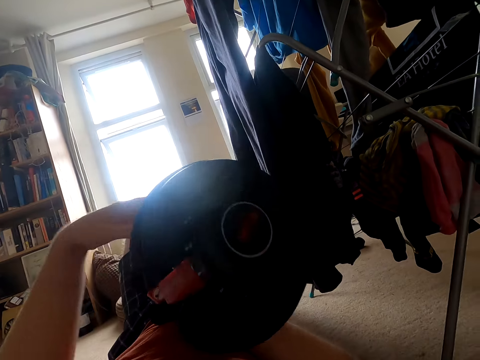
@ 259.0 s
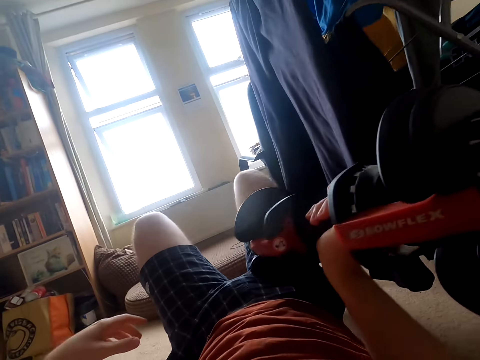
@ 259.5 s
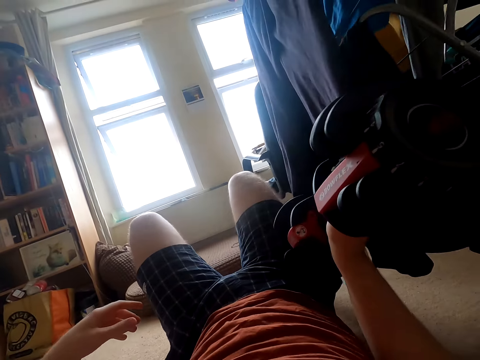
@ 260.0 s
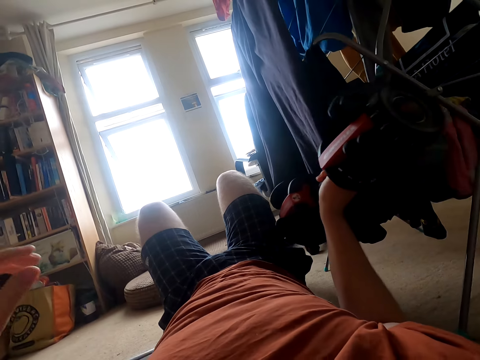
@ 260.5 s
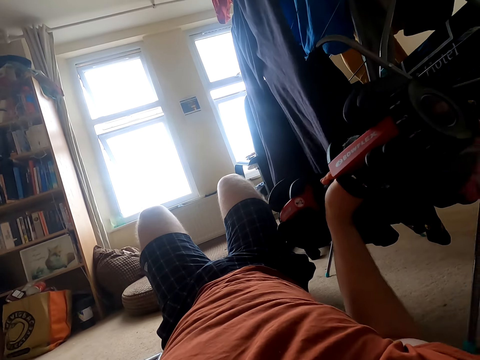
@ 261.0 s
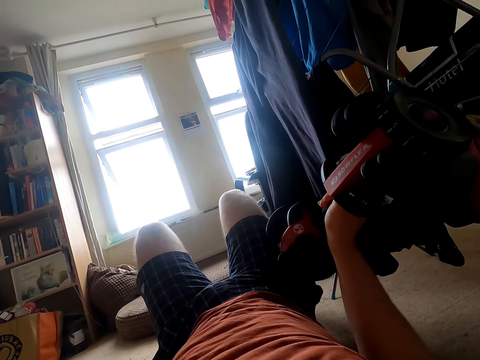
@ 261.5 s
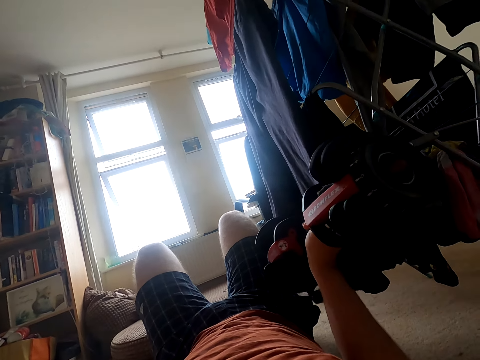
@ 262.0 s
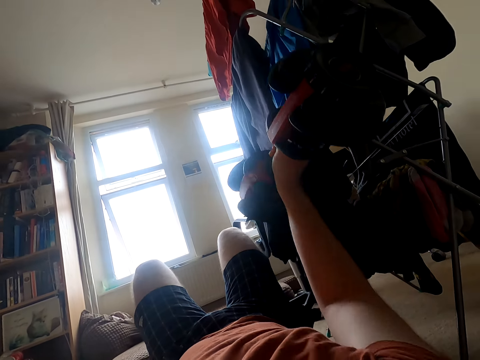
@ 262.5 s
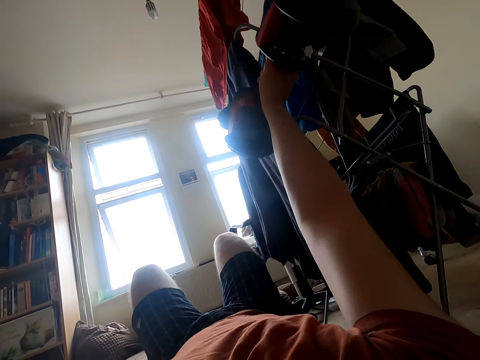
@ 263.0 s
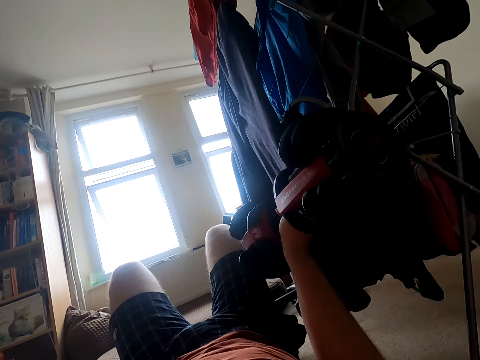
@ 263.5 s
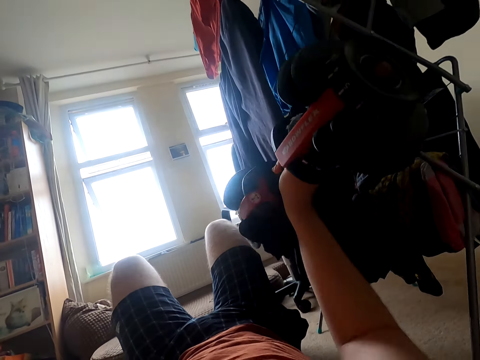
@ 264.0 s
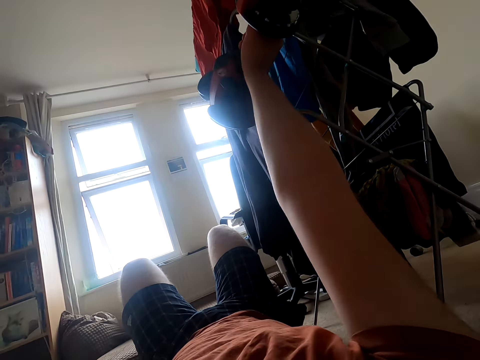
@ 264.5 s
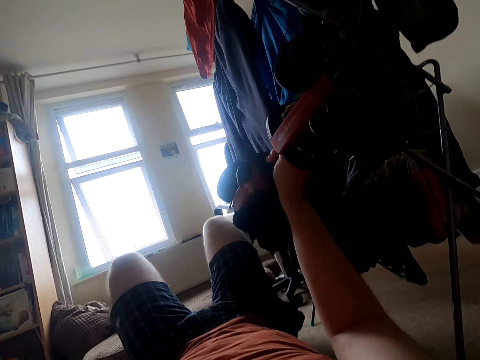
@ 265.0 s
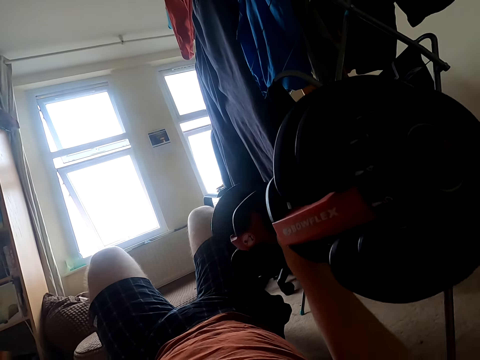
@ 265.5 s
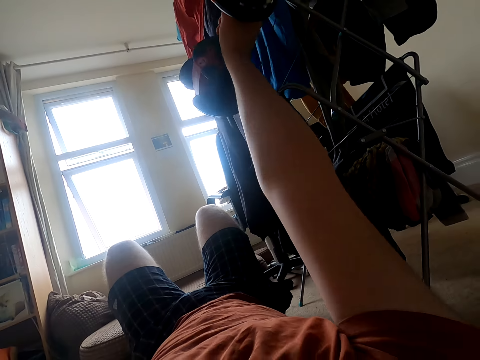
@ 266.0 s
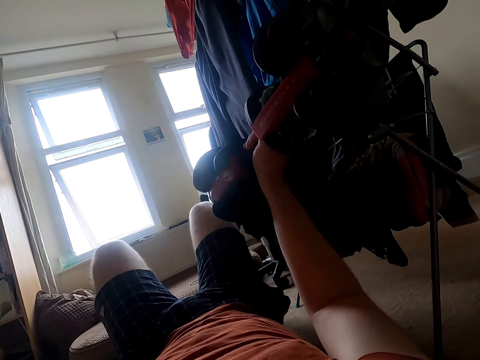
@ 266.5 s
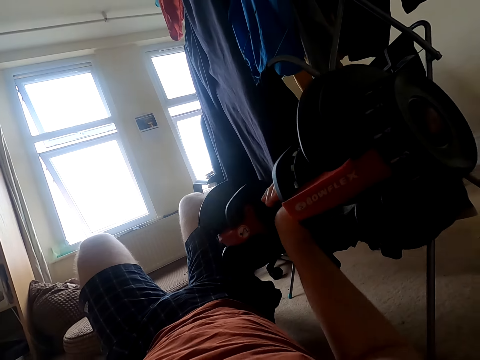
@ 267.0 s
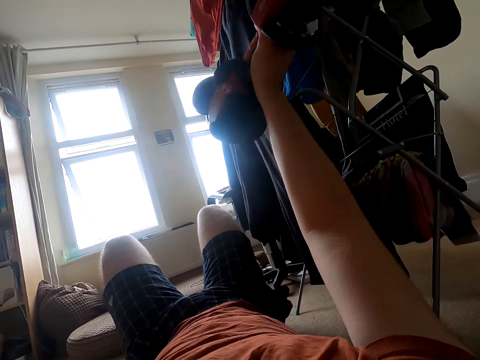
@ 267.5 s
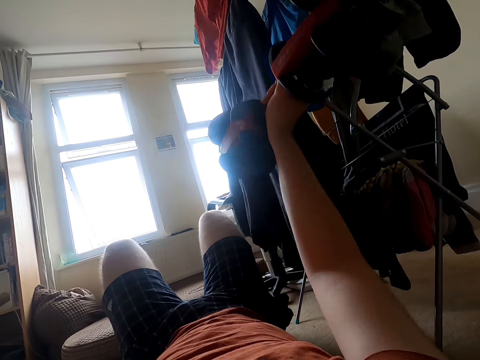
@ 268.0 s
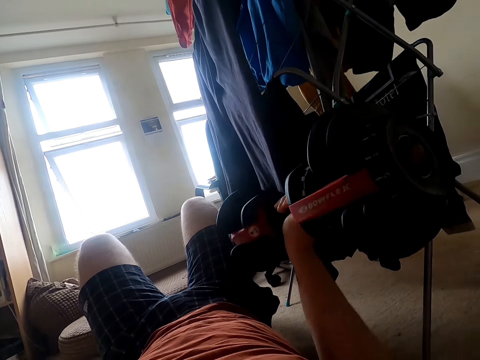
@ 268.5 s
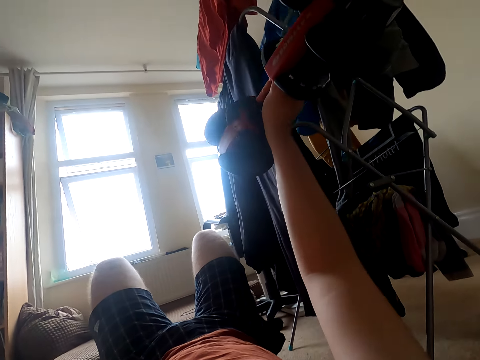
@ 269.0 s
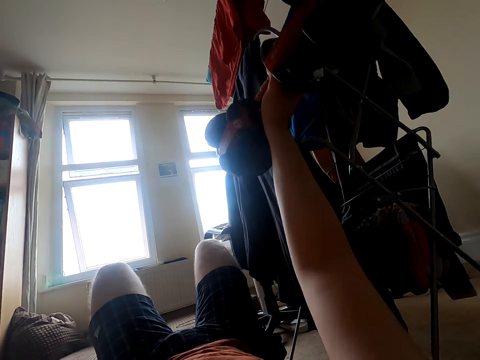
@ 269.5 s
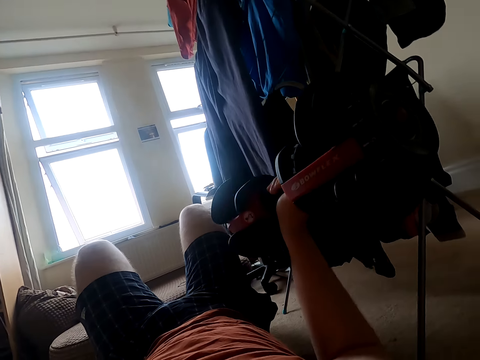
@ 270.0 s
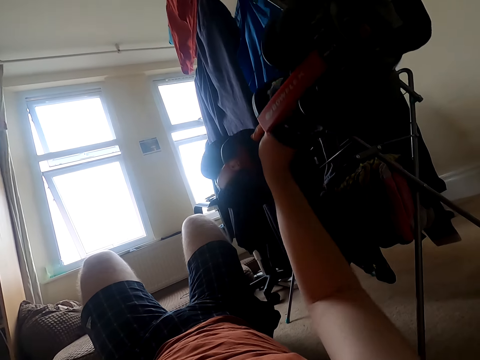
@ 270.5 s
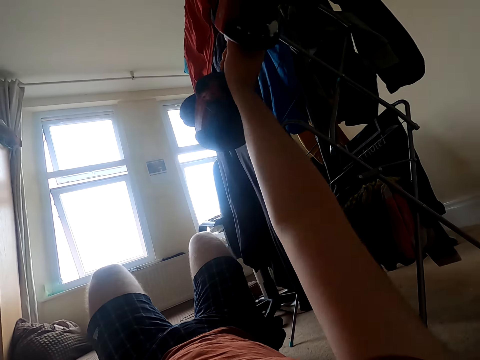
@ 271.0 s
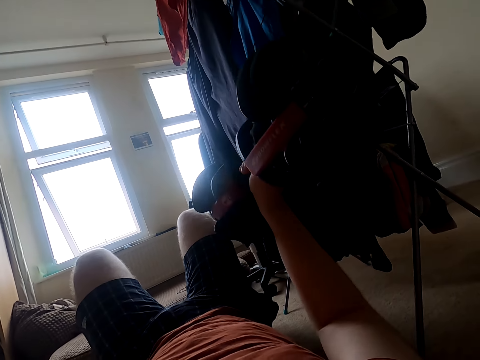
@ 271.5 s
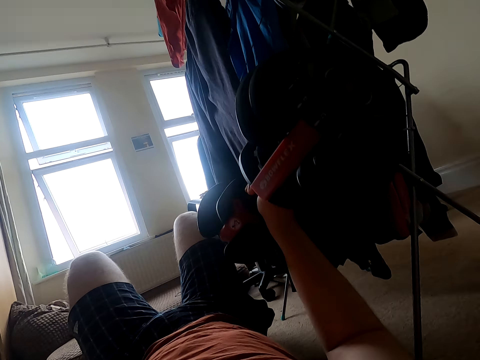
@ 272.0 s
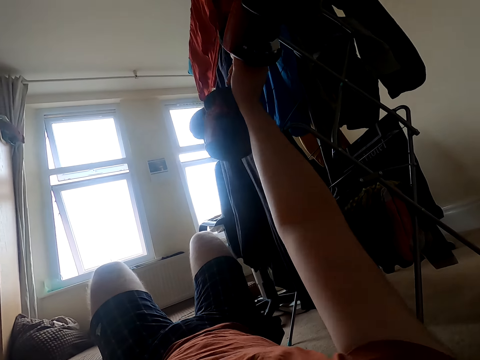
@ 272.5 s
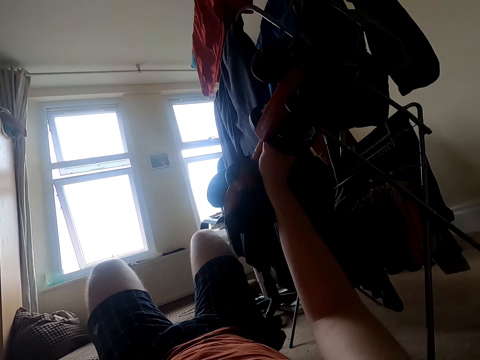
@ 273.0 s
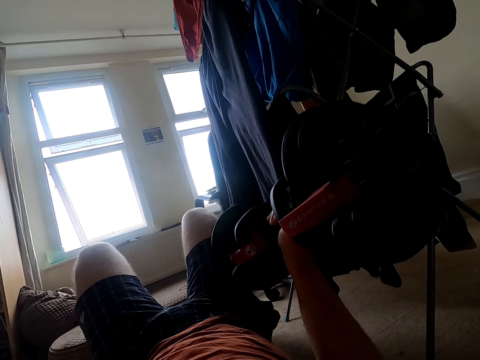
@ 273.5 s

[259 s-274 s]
The camera wearer exchanges the dumbbell to the other hand. The person talks. The camera wearer lifts up the dumbbell. They put the dumbbell down. They lift up the dumbbell. They put the dumbbell down. They lift up the dumbbell. They put the dumbbell down. They lift up the dumbbell. They put the dumbbell down. They lift up the dumbbell. The person talks. The camera wearer puts the dumbbell down. They lift up the dumbbell. They put the dumbbell down. They lift up the dumbbell. They put the dumbbell down.

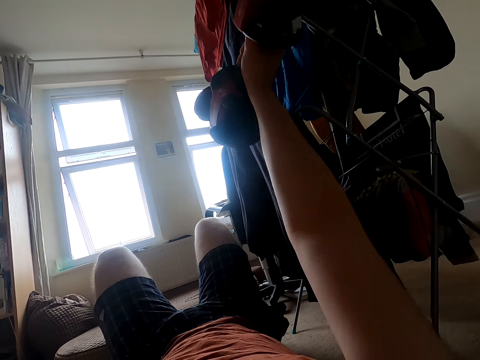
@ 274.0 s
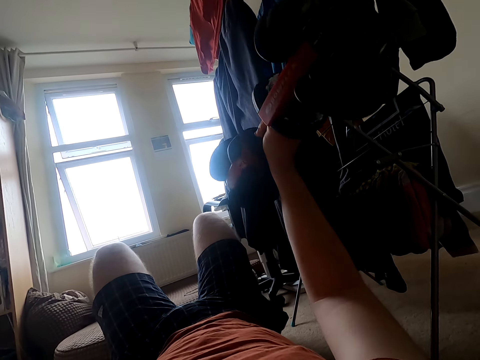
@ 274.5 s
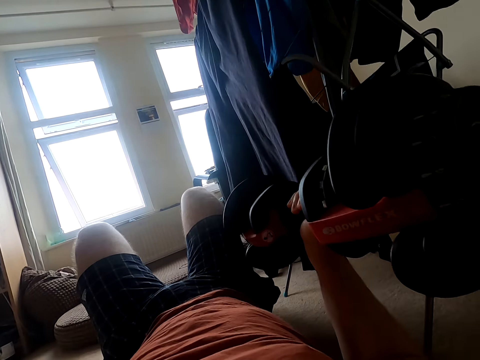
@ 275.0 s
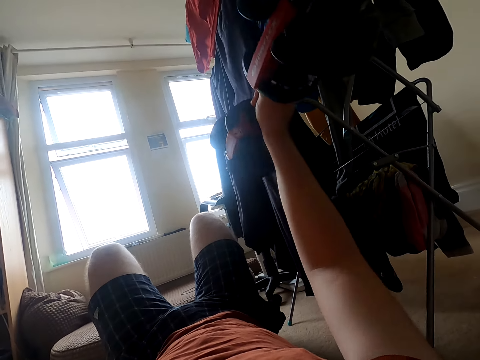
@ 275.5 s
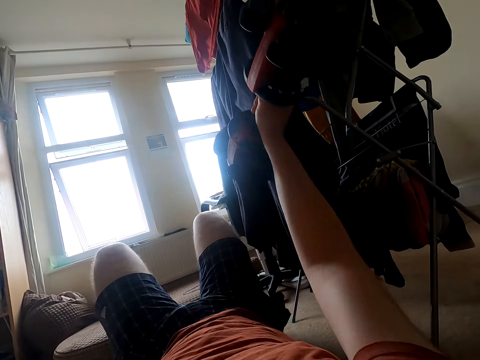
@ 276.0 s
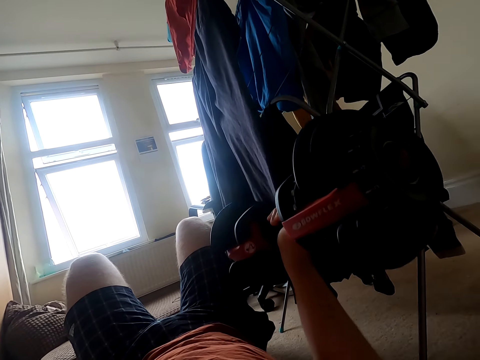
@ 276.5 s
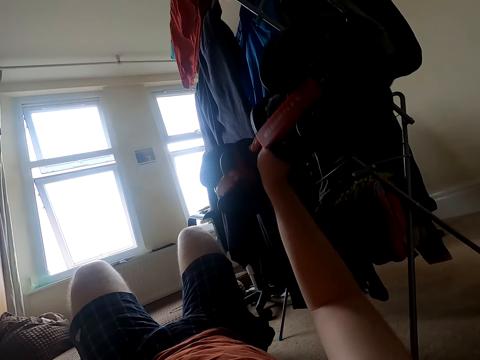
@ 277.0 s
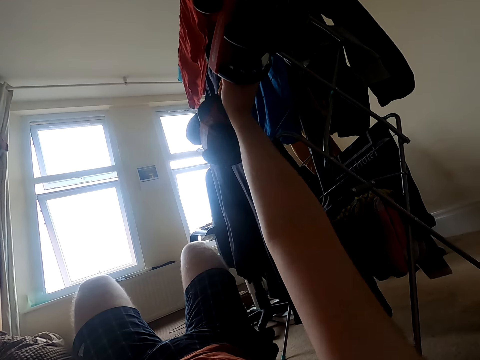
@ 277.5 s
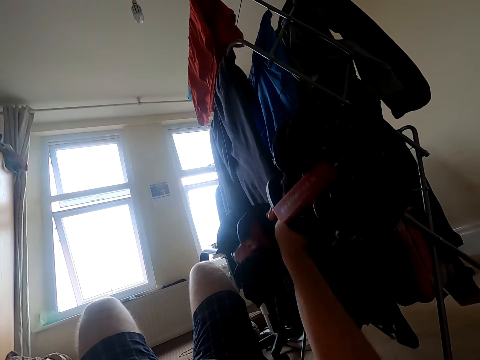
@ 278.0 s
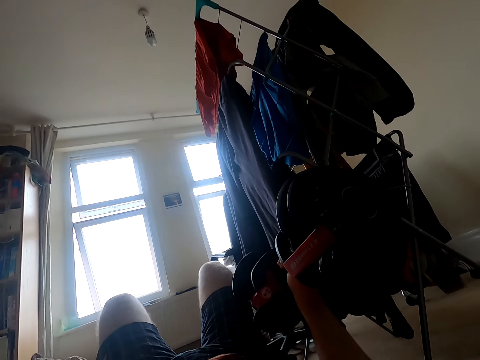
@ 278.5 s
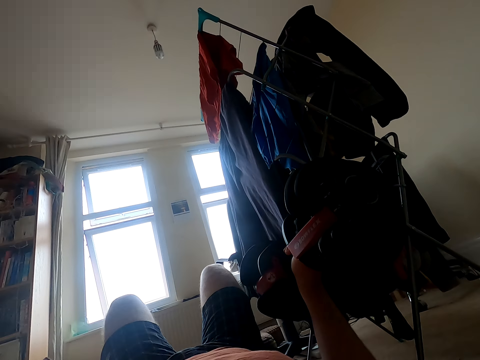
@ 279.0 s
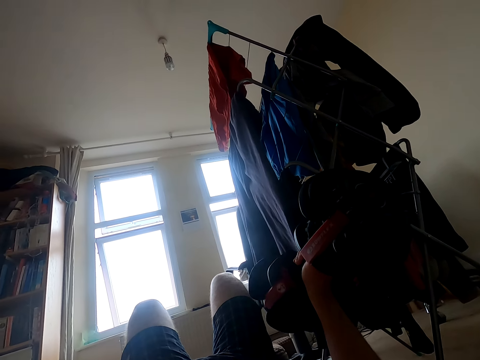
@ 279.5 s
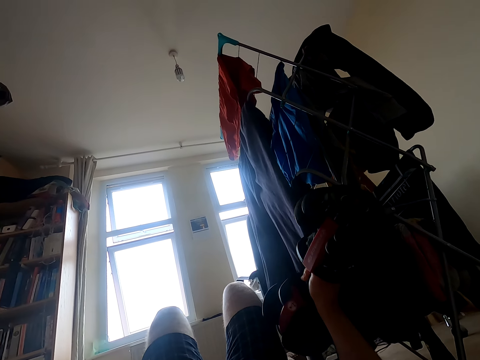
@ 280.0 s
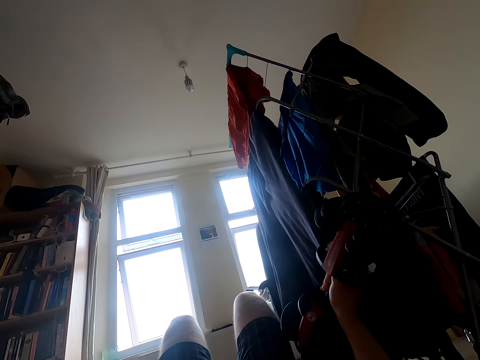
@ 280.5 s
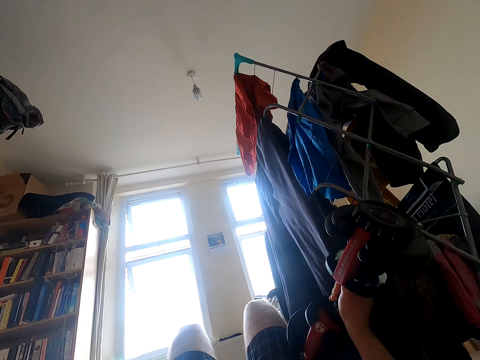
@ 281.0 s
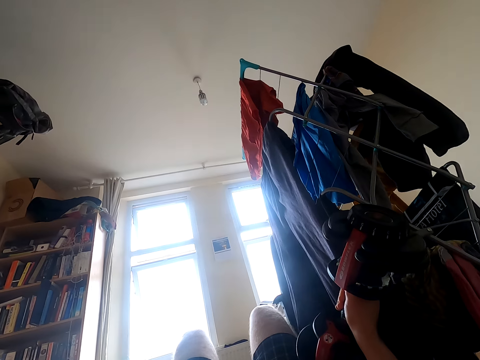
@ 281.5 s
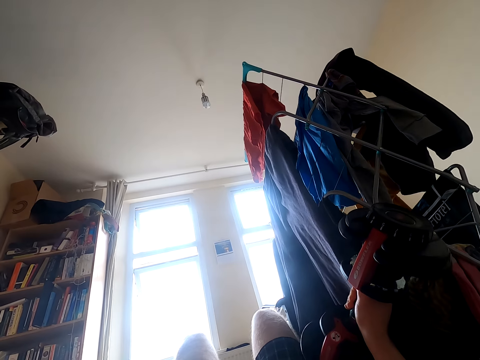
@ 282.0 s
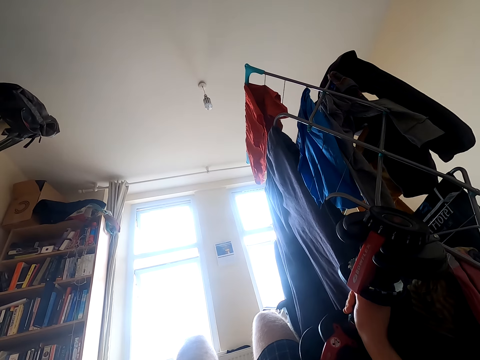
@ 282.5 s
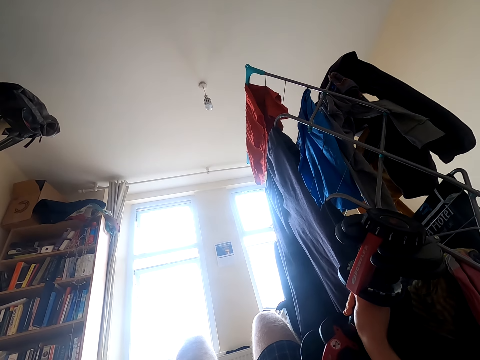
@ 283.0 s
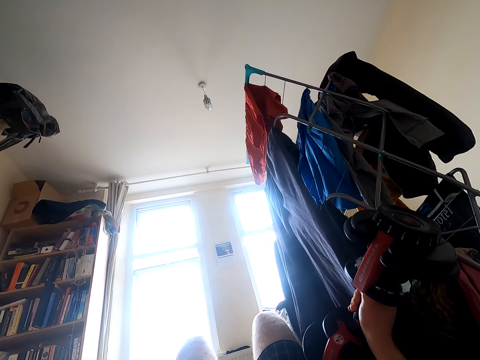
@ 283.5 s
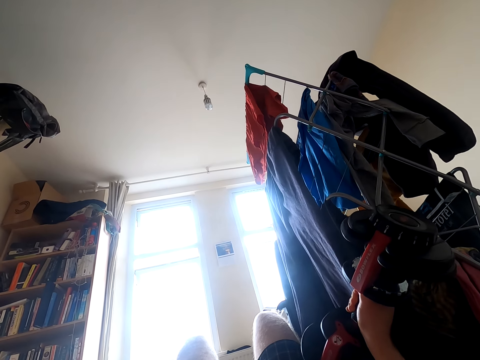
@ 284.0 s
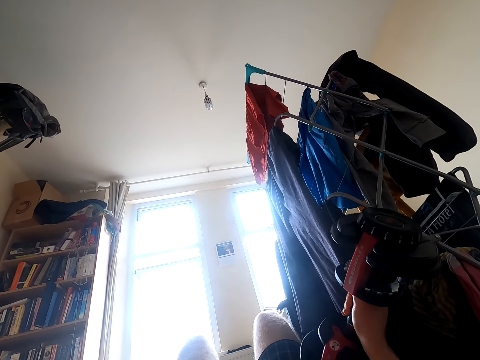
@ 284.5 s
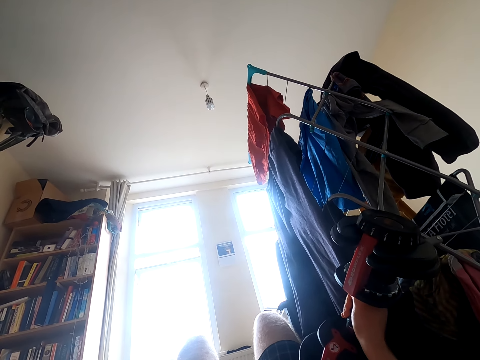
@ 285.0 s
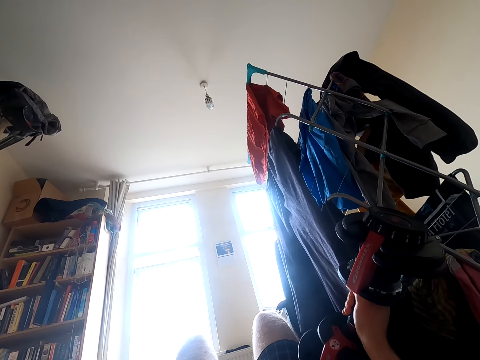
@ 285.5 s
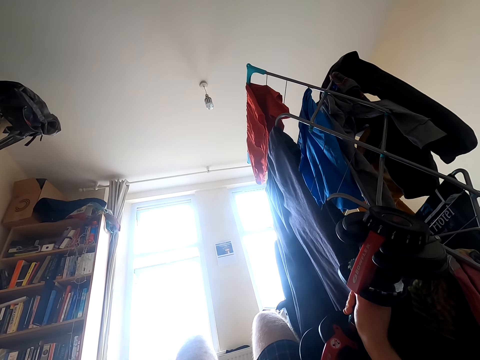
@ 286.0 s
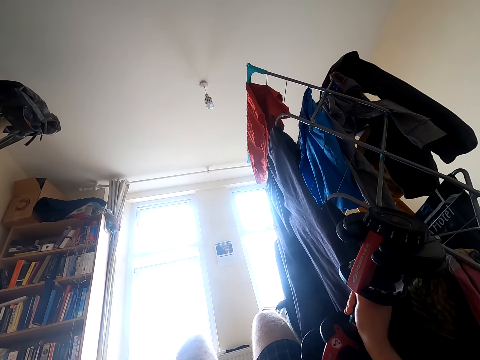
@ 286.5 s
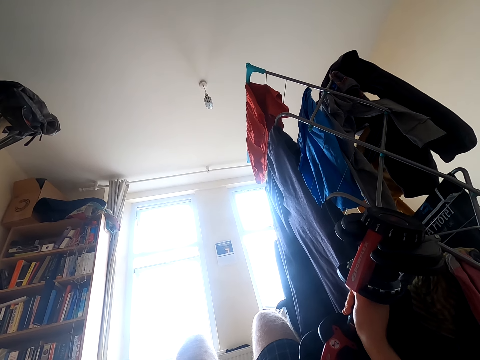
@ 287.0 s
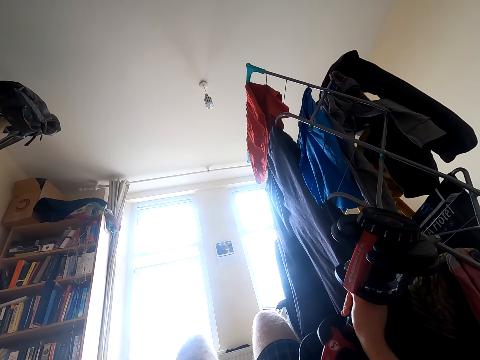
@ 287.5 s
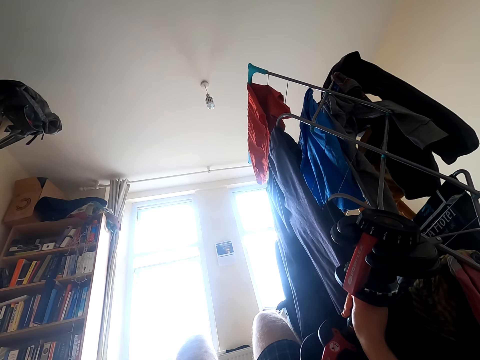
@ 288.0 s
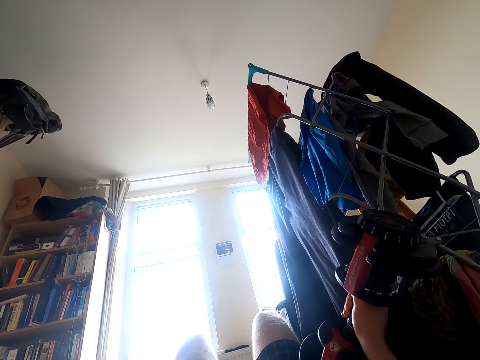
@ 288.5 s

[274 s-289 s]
The camera wearer breathes. They lift up the dumbbell. They put the dumbbell down. The person talks. The camera wearer lifts up the dumbbell. They put the dumbbell down. They lift up the dumbbell. They put the dumbbell down. They breathe. They hold the dumbbell.
